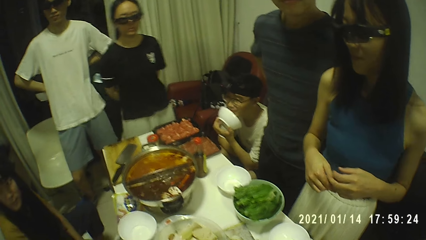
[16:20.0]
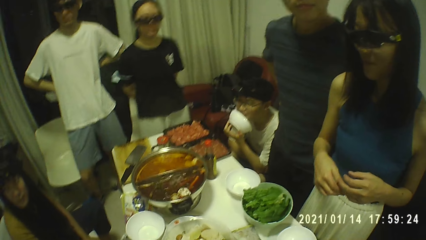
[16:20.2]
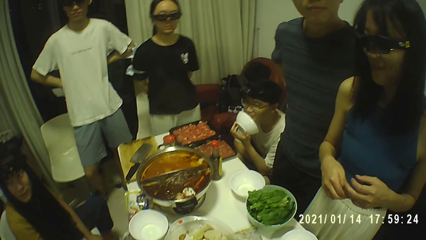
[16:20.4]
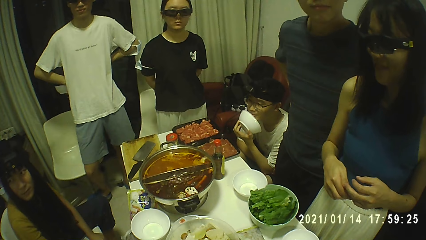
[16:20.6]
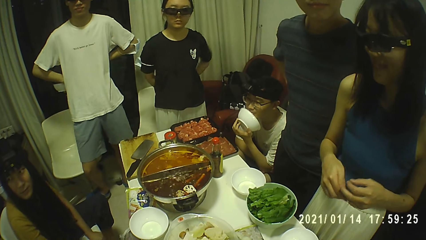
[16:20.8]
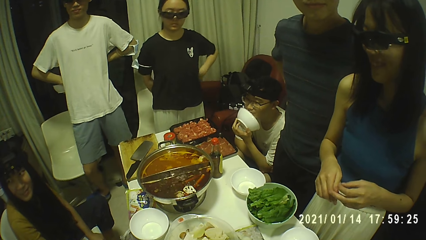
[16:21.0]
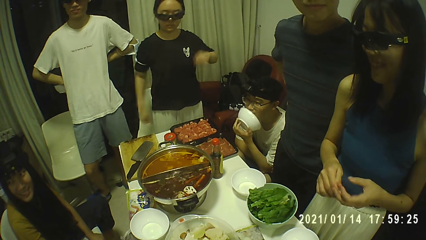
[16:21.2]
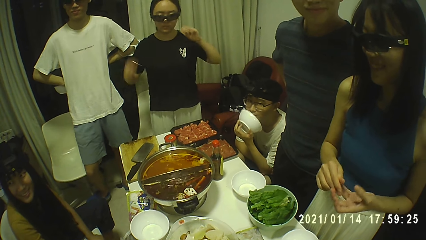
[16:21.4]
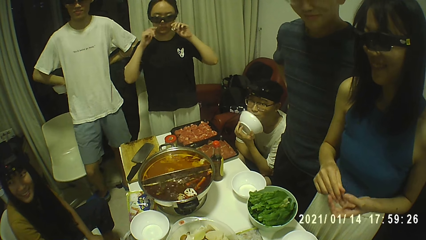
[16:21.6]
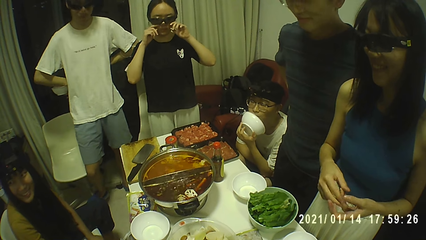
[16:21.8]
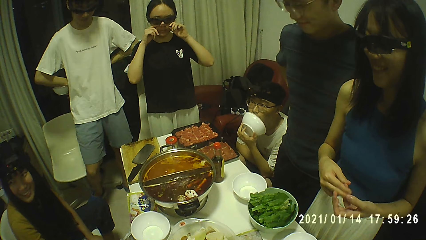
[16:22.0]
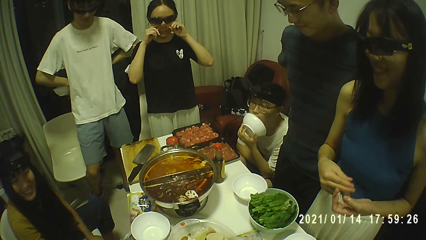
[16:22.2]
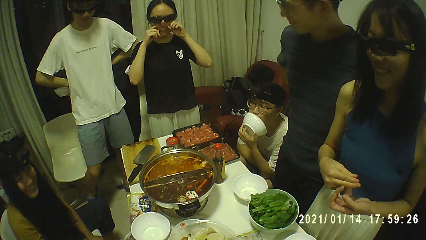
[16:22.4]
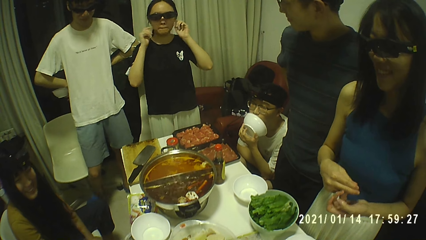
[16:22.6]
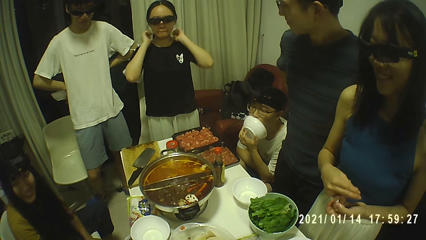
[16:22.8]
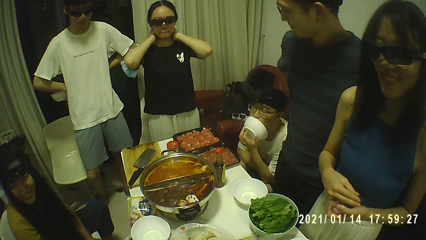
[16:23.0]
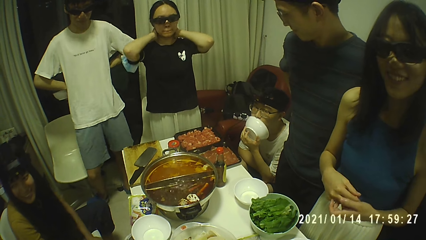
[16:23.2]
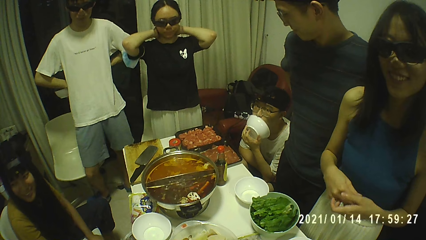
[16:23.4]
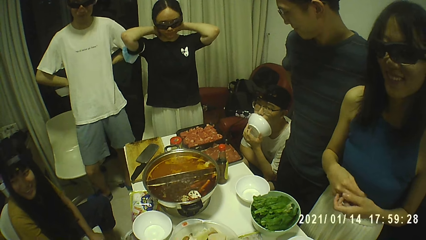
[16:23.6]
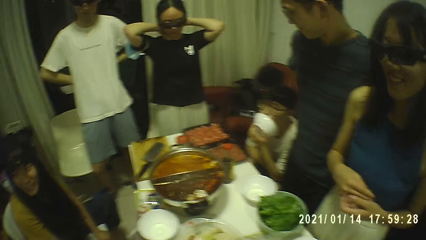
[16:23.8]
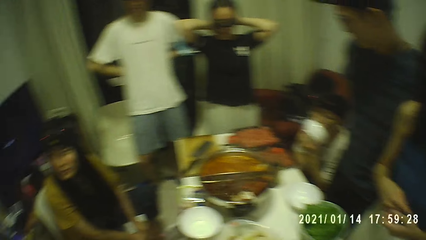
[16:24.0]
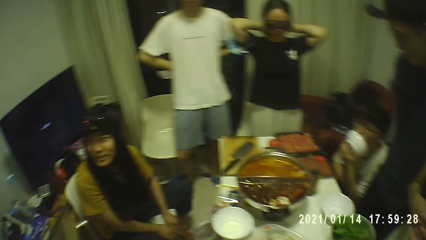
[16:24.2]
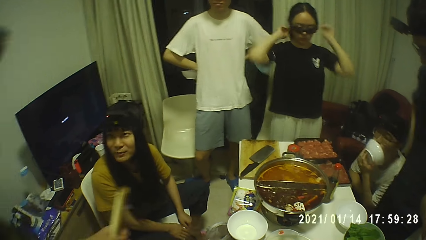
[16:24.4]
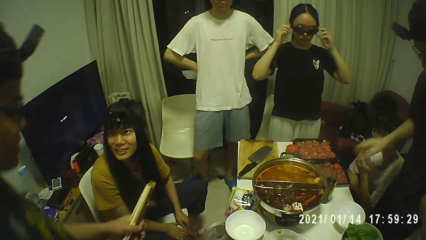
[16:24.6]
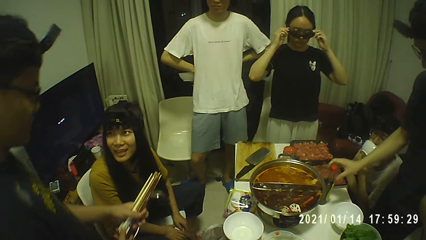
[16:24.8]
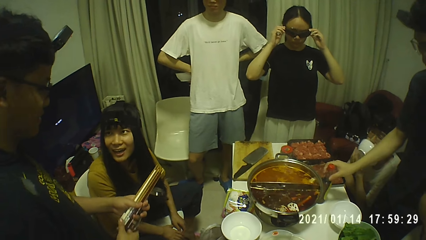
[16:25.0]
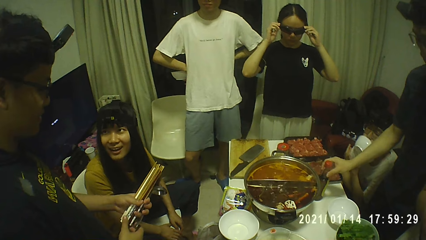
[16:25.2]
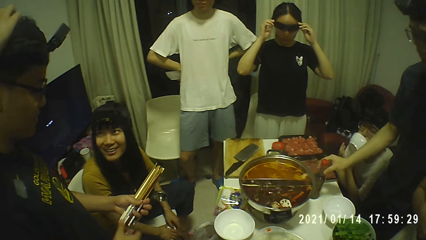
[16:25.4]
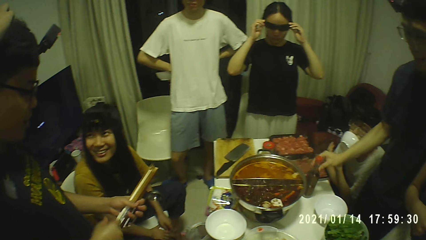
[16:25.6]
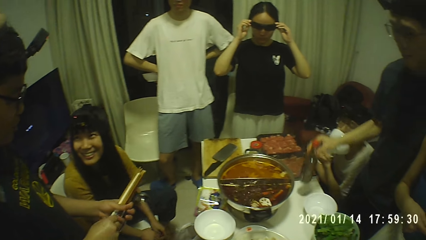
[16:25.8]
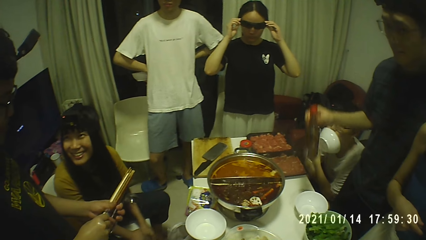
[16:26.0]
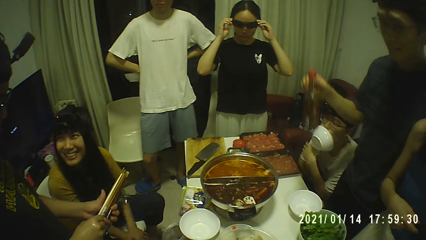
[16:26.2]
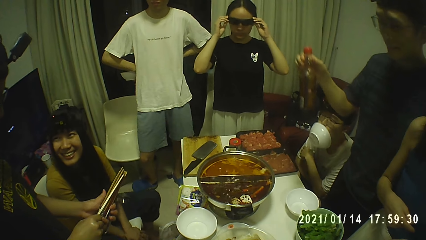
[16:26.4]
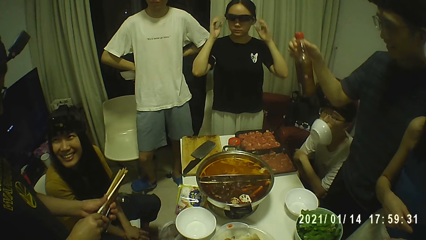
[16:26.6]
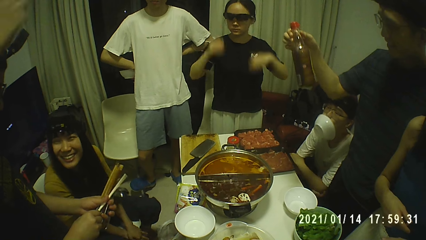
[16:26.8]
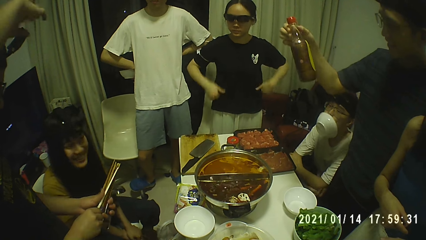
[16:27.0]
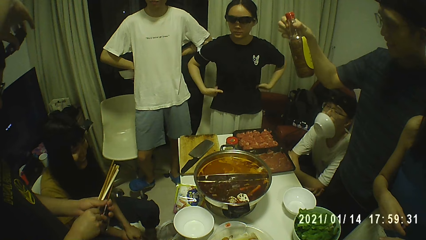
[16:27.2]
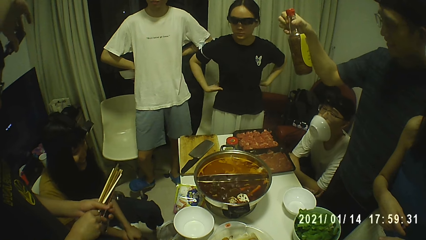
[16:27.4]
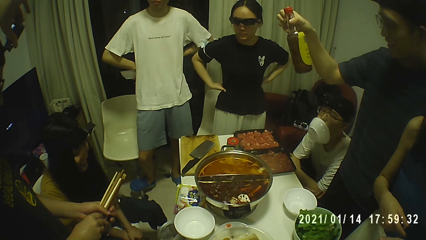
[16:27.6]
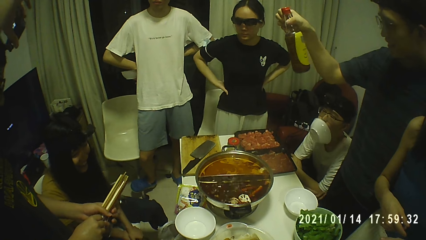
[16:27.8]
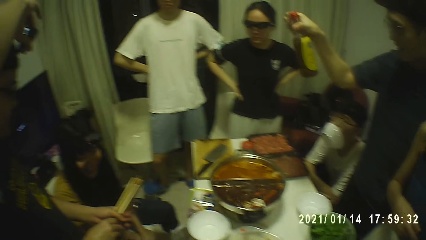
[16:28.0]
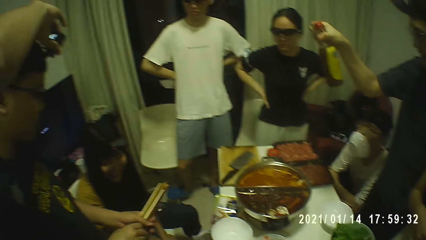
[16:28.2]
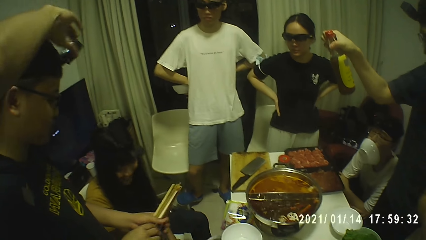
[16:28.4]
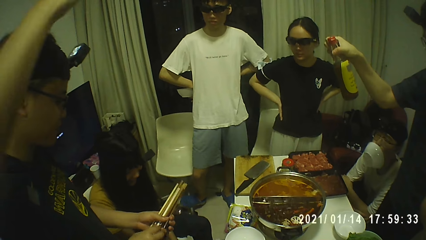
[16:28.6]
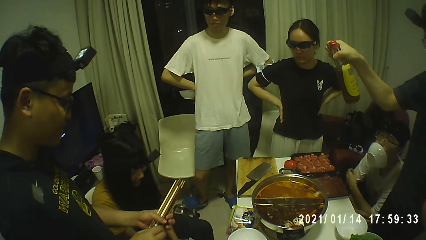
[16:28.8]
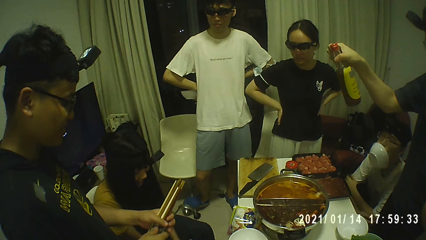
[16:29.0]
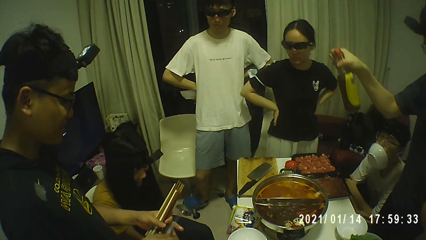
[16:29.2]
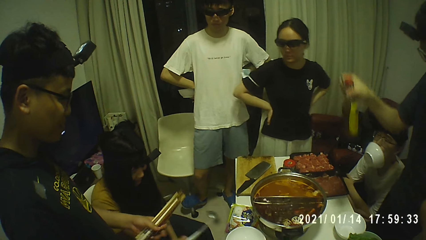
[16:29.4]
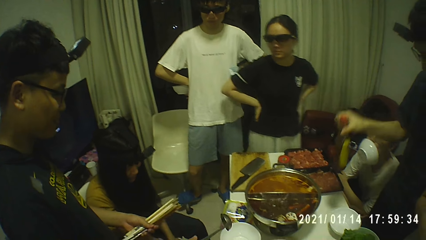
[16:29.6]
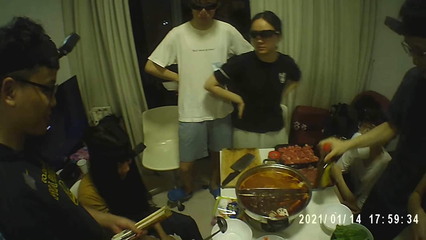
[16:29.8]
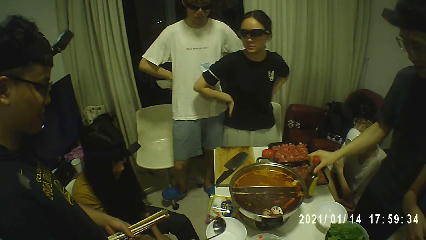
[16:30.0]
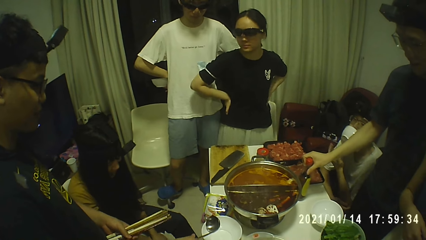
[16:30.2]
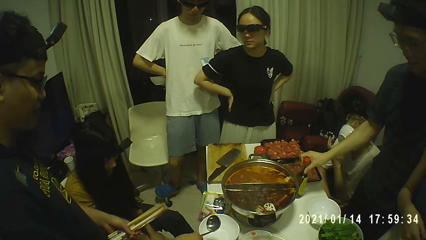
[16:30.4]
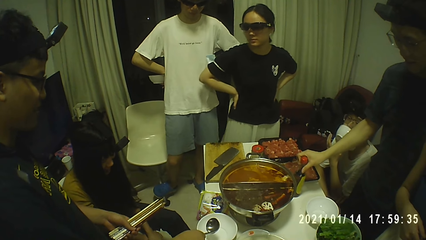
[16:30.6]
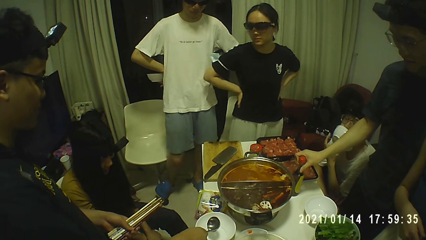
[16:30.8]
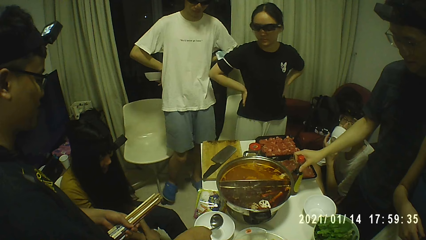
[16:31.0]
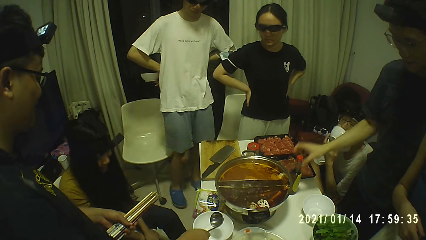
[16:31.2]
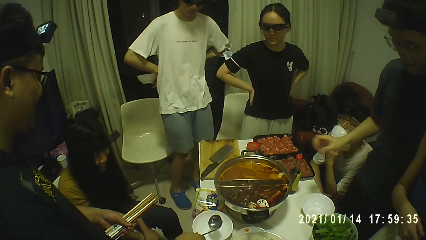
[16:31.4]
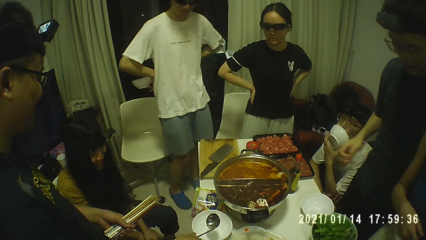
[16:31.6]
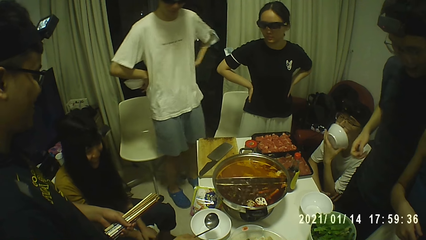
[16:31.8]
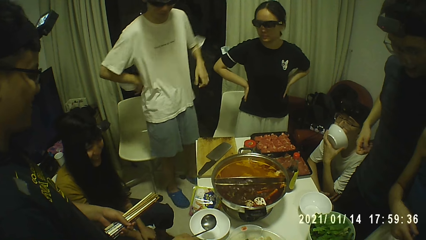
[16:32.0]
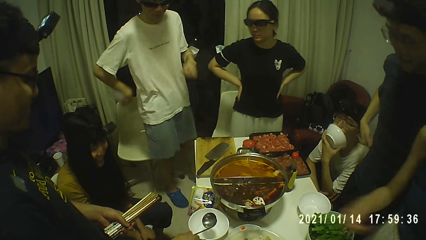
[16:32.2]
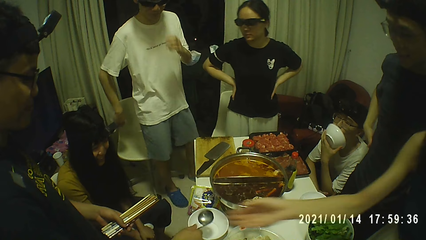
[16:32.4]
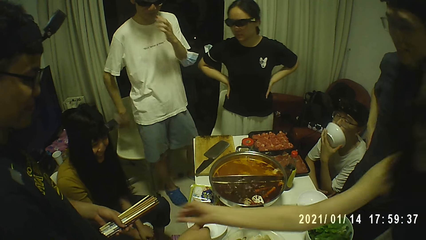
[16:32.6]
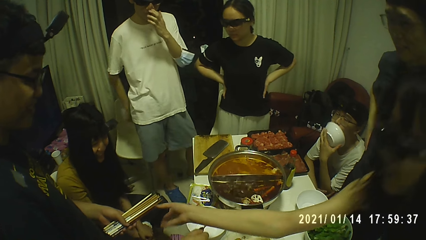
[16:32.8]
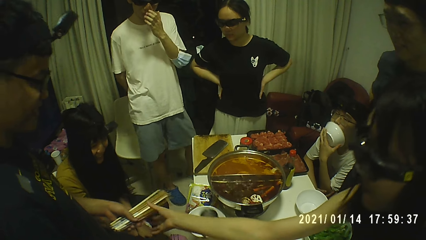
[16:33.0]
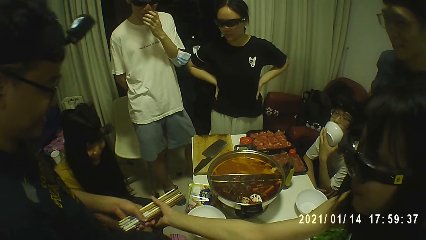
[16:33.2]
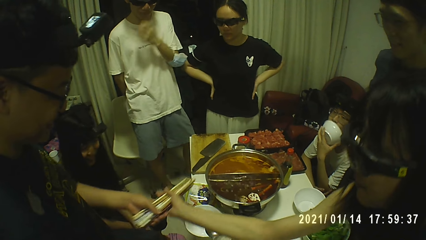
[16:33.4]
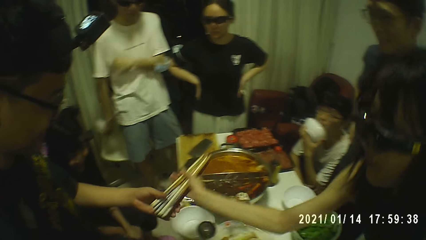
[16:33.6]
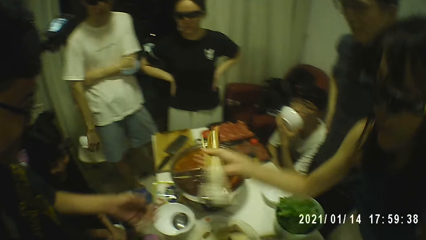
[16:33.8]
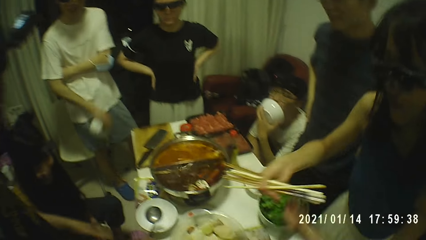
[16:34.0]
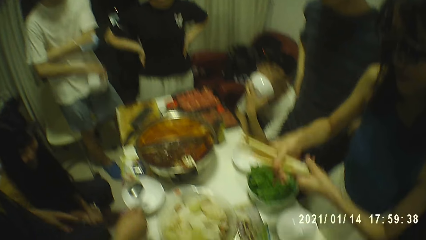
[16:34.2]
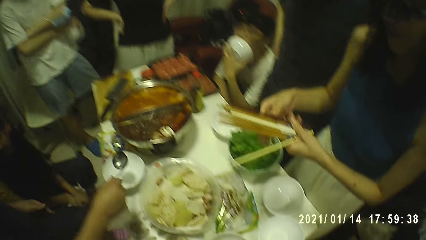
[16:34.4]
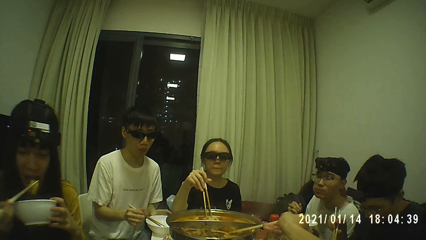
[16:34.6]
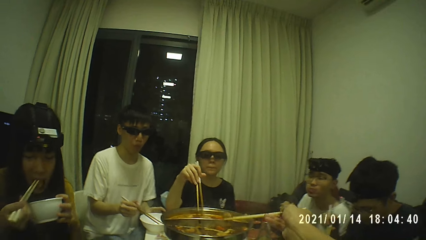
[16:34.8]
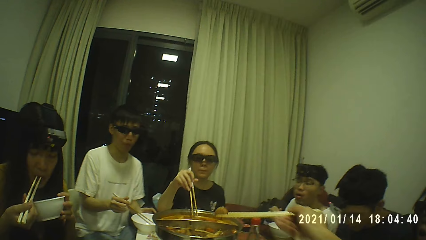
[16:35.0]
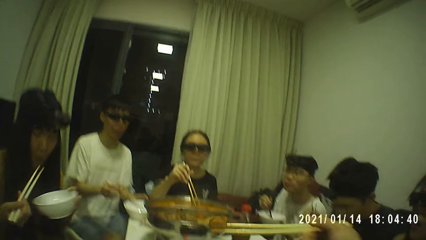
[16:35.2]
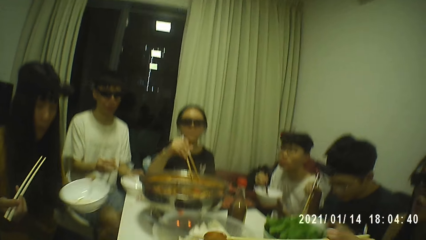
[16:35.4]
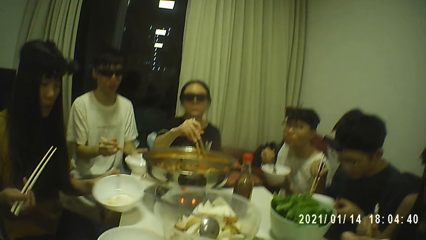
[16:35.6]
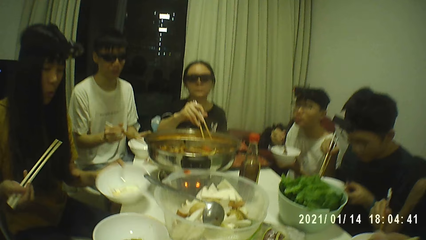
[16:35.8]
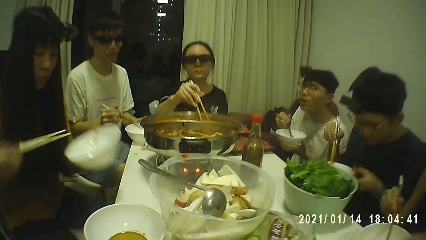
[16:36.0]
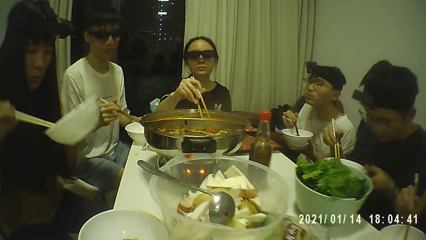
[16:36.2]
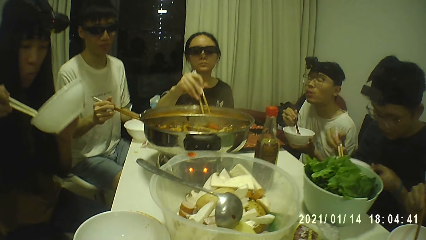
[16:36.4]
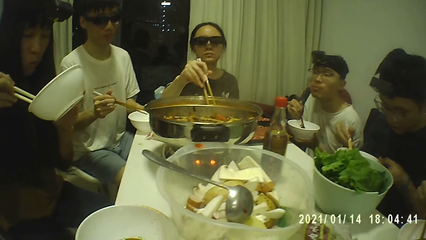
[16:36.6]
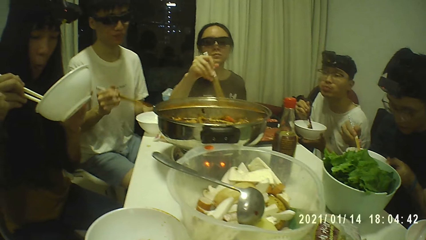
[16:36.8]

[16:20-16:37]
The man holds a pack of chopsticks and a spoon with his left hand. Another man picks up the bottle of ketchup from the table with his right hand. The first man passes the spoon to his right hand with his left hand. The other man drops the bottle of ketchup on the table with his right hand. The first man passes the pack of chopsticks to the woman with his left hand. The woman passes the pack of chopsticks to her right hand with her left hand. Another woman eats a piece of beef from a soup bowl with the chopsticks in her right hand. The camera wearer takes a piece of beef from the pot with the chopsticks in his right hand.
